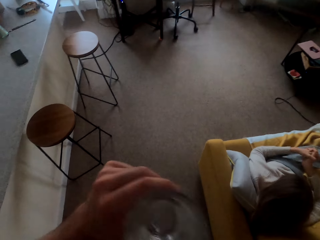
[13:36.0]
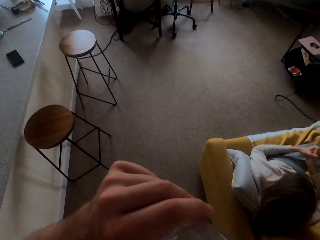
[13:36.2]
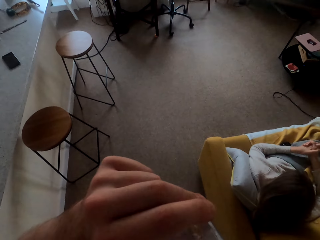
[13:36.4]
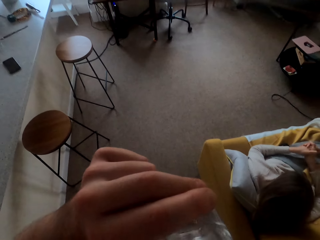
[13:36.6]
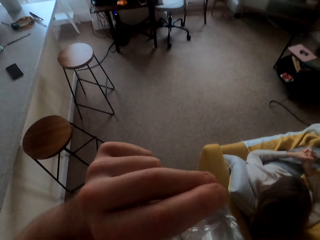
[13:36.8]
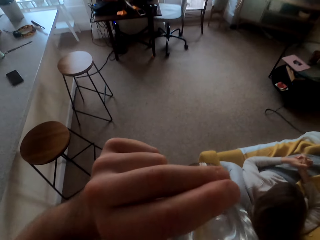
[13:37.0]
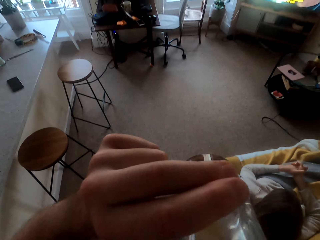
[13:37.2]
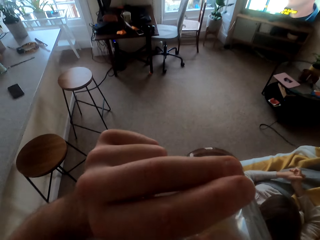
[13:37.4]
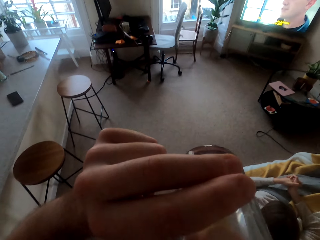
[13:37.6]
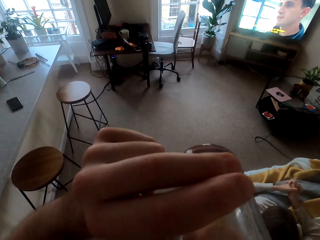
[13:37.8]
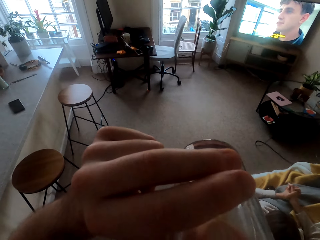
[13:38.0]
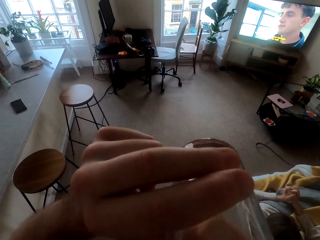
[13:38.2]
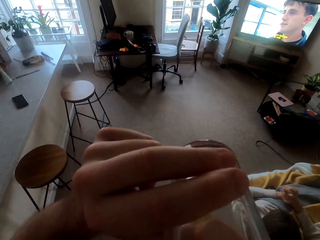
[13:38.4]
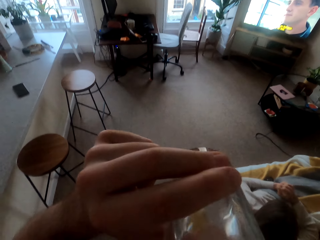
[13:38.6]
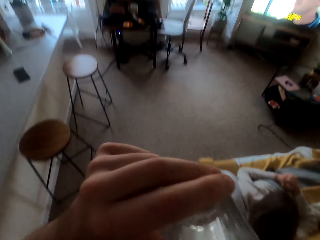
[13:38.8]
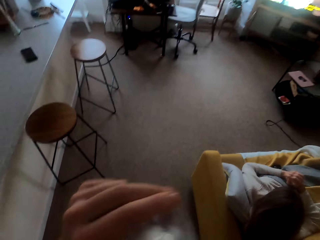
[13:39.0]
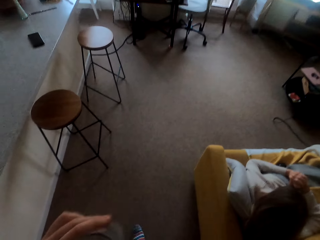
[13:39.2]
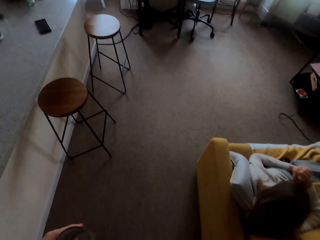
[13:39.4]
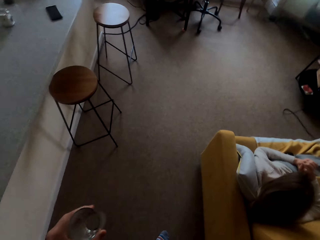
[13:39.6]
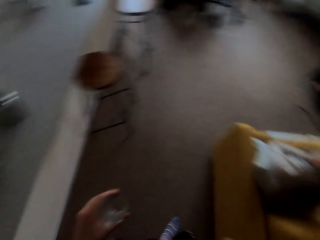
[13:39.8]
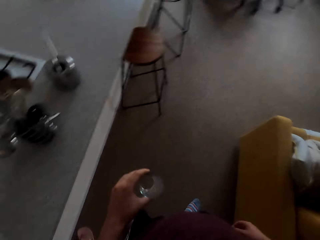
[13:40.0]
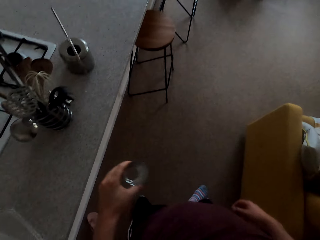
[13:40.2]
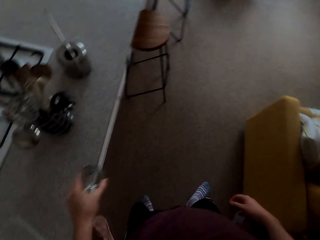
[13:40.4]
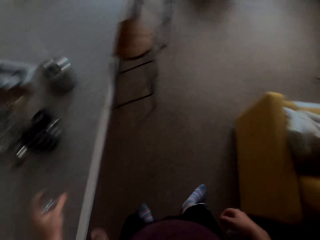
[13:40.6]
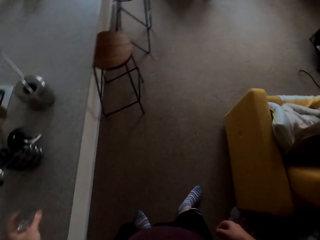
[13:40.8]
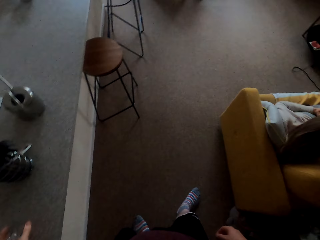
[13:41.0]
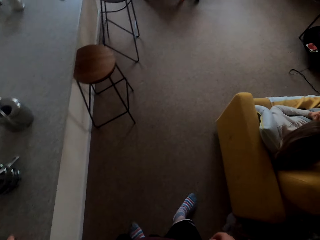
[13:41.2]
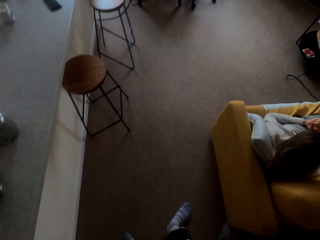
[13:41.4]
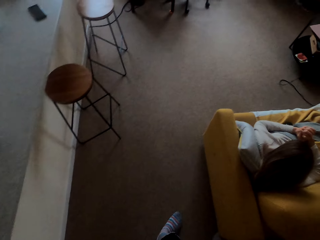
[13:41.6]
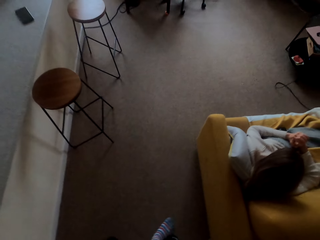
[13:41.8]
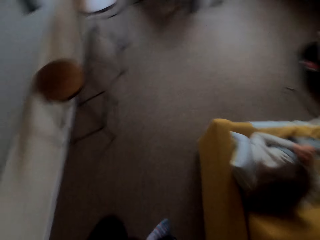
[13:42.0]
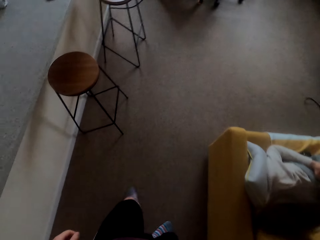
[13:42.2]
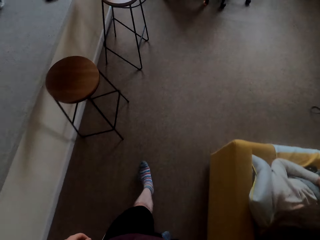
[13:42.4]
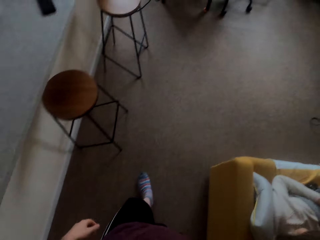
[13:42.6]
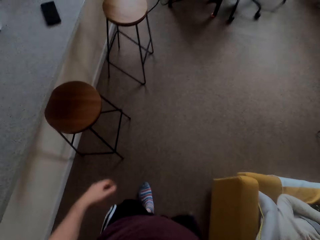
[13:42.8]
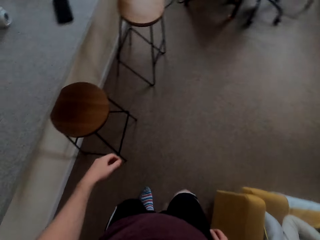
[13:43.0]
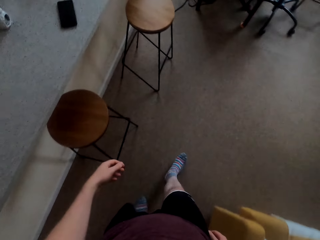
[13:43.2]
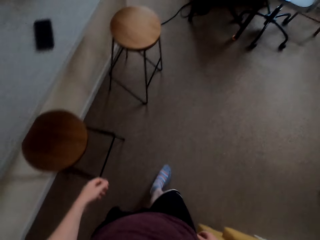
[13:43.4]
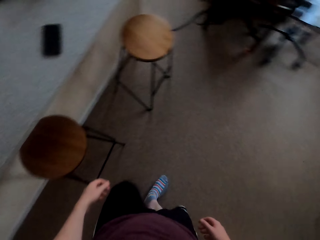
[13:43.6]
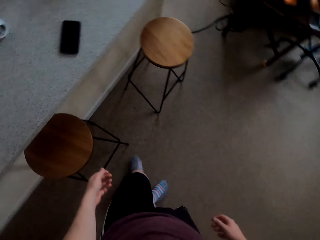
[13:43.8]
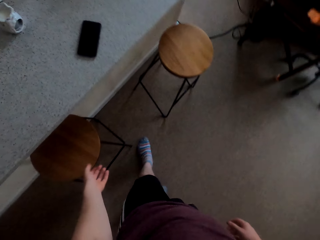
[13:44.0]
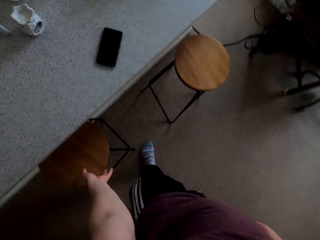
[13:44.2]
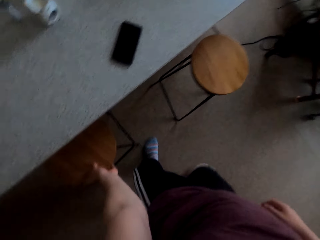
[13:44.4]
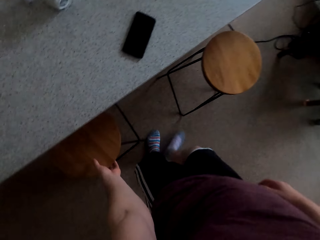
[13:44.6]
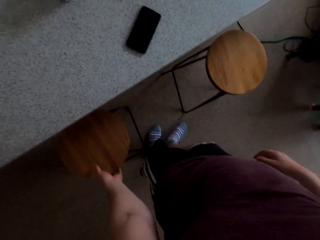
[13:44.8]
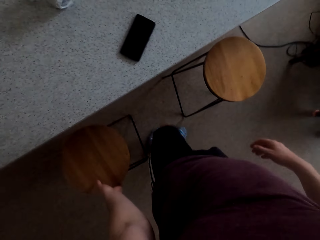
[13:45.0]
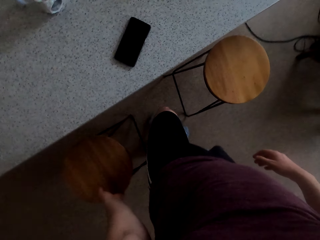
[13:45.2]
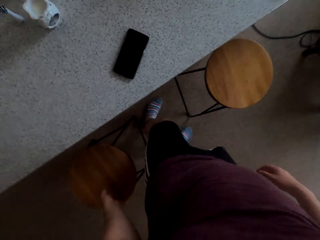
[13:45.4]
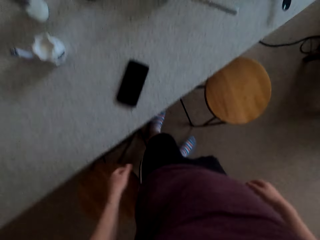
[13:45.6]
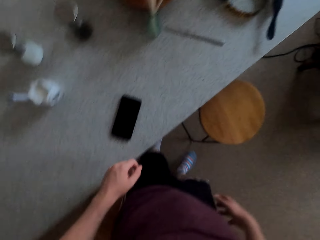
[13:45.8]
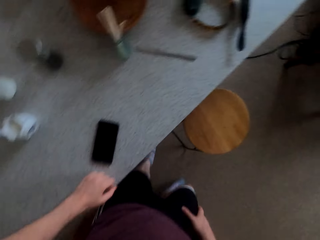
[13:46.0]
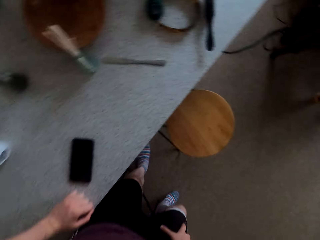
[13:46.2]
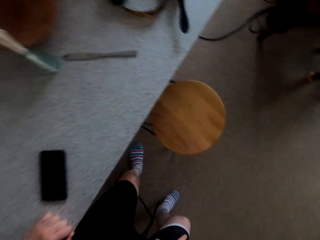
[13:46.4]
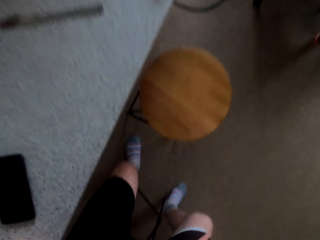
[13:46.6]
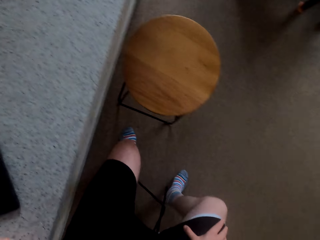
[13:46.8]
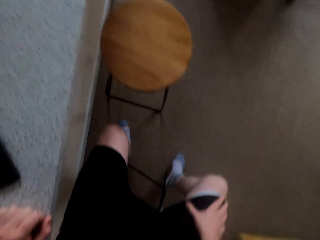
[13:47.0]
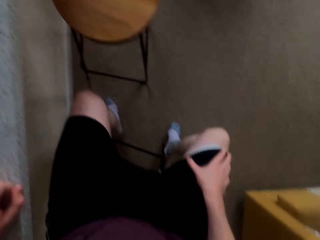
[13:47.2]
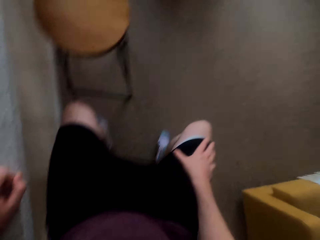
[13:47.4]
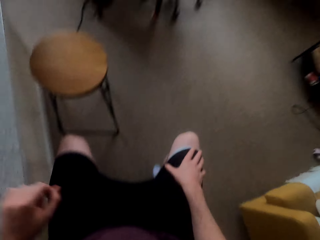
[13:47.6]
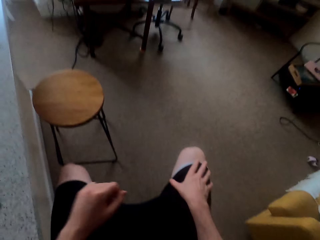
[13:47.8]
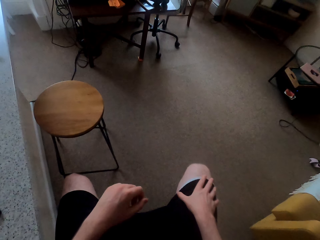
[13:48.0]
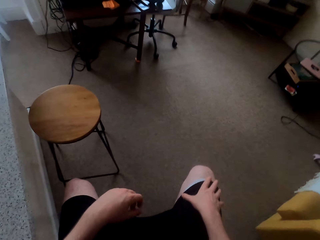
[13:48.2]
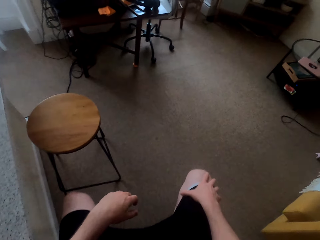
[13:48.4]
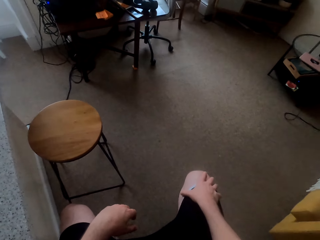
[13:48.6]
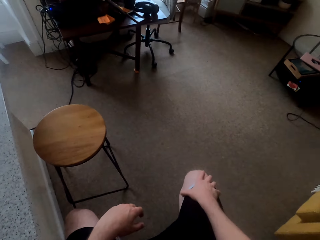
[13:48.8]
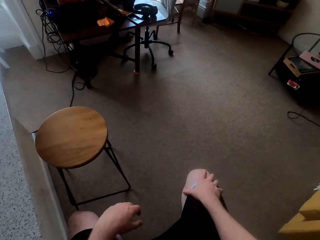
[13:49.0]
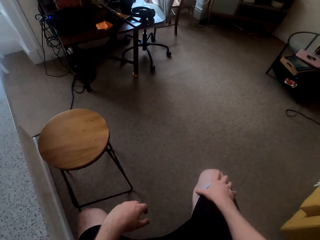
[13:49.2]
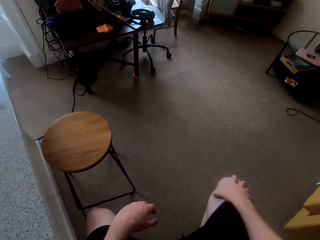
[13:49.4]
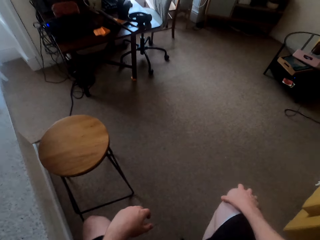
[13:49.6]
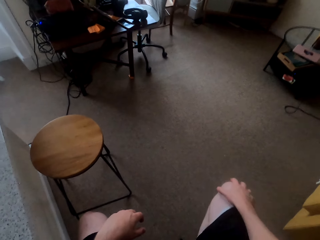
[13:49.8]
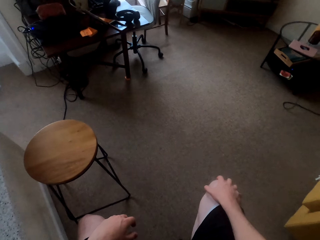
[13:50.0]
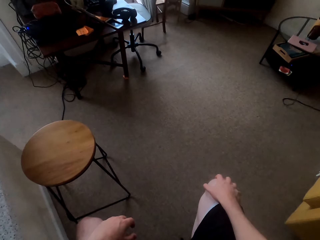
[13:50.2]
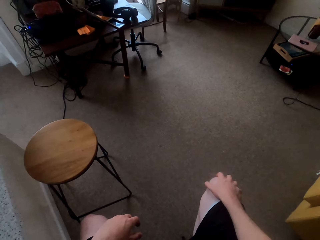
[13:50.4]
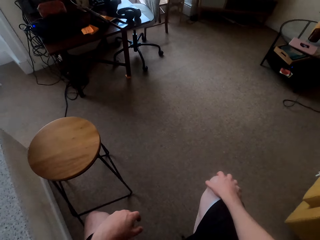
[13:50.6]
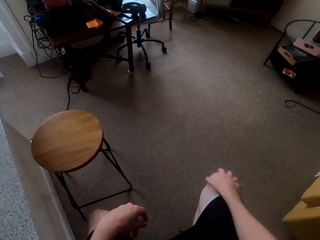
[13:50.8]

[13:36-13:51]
The camera wearer drinks water from the glass. He walks in the house. He pulls the stool with his left hand and sits on the stool.

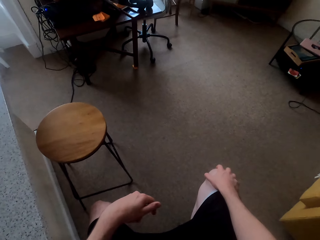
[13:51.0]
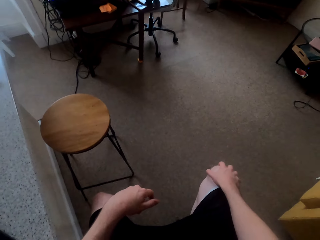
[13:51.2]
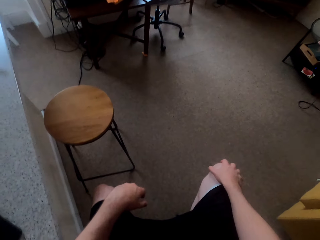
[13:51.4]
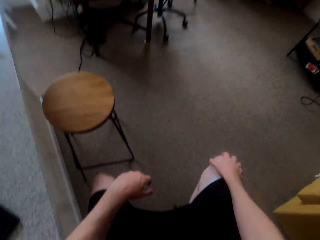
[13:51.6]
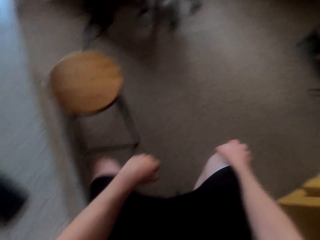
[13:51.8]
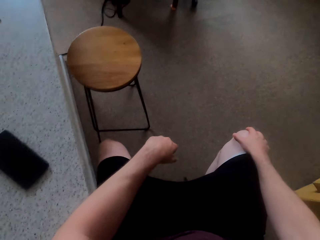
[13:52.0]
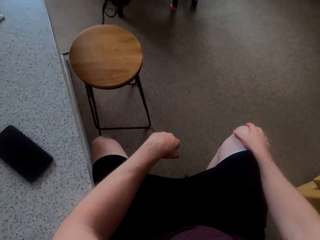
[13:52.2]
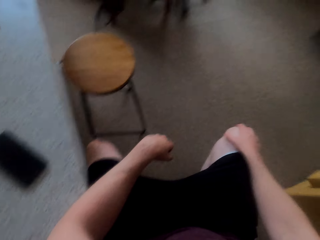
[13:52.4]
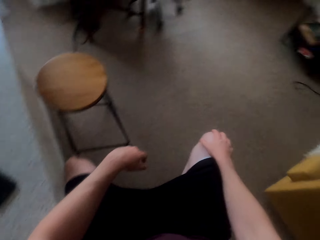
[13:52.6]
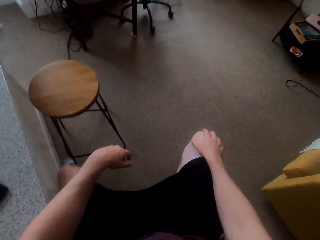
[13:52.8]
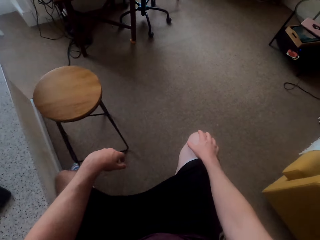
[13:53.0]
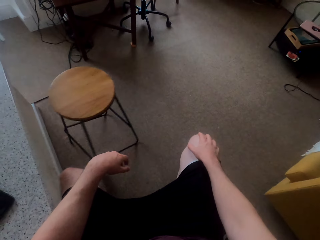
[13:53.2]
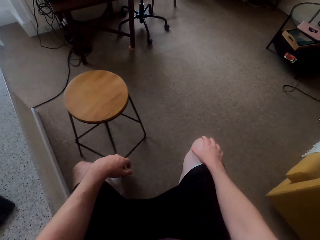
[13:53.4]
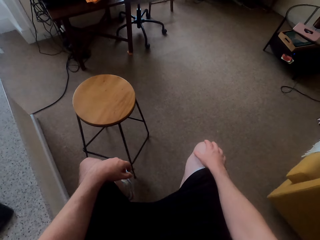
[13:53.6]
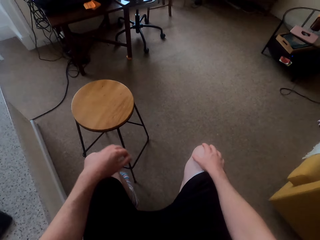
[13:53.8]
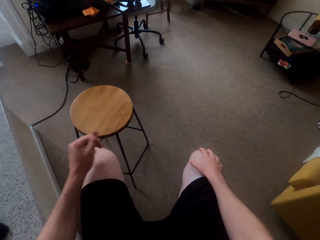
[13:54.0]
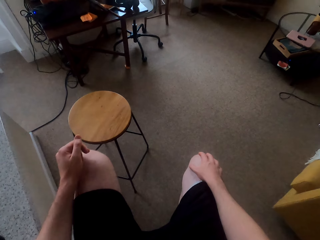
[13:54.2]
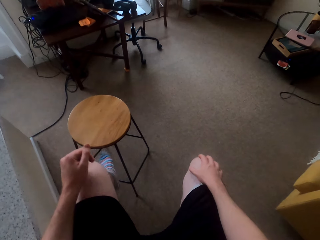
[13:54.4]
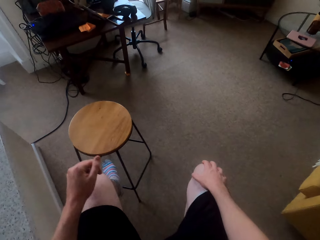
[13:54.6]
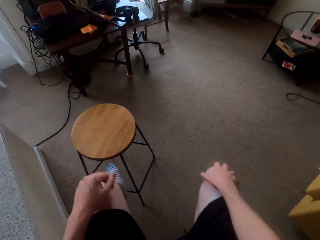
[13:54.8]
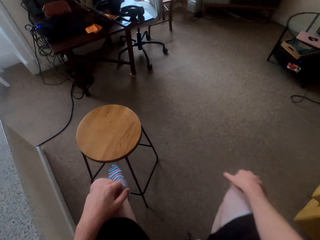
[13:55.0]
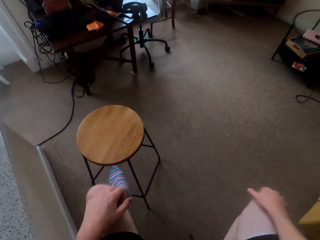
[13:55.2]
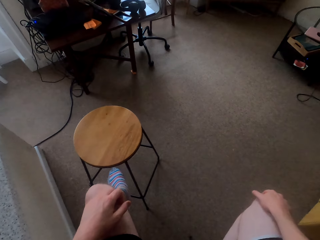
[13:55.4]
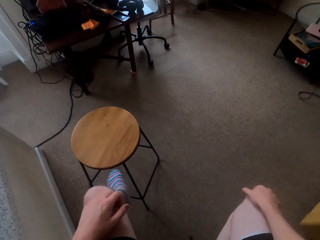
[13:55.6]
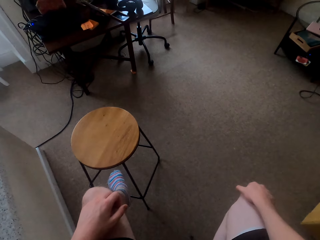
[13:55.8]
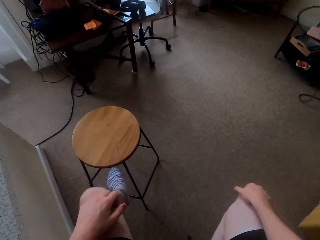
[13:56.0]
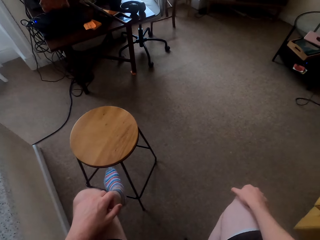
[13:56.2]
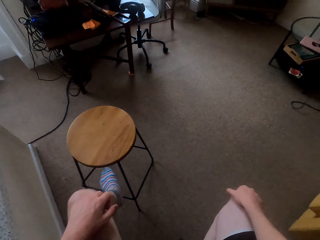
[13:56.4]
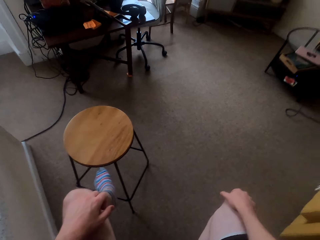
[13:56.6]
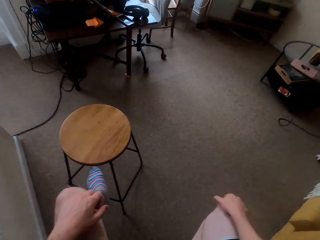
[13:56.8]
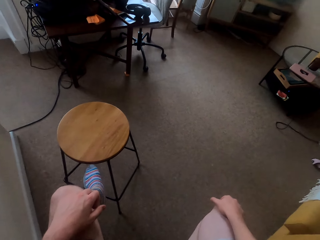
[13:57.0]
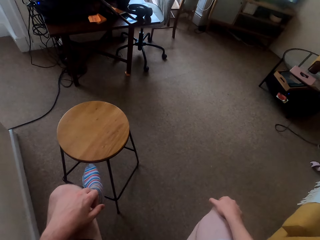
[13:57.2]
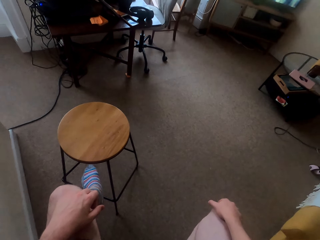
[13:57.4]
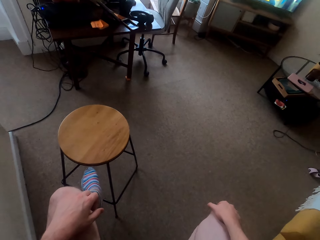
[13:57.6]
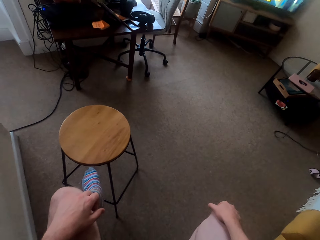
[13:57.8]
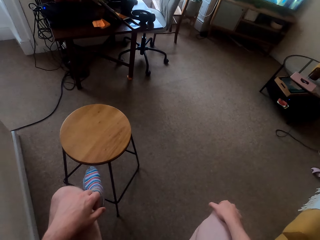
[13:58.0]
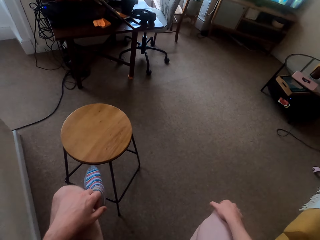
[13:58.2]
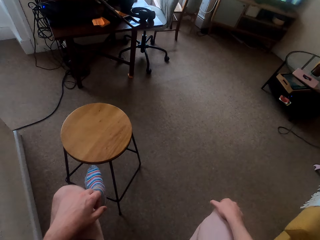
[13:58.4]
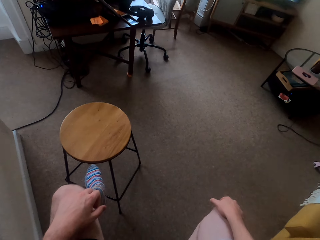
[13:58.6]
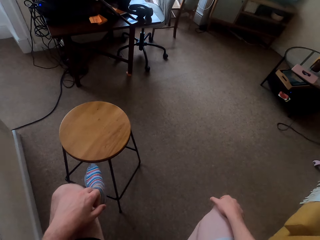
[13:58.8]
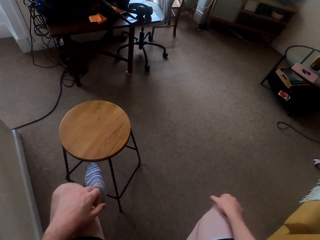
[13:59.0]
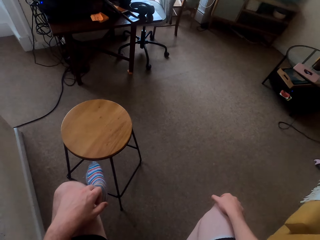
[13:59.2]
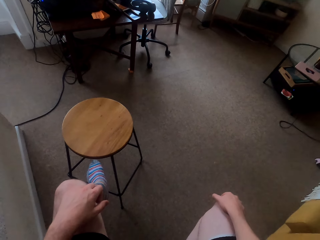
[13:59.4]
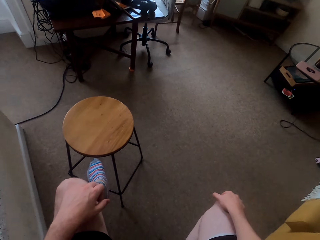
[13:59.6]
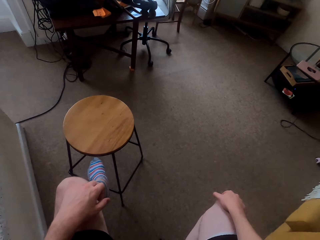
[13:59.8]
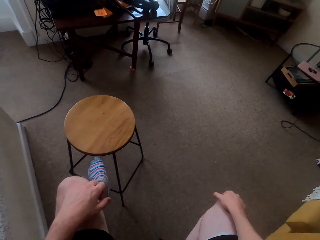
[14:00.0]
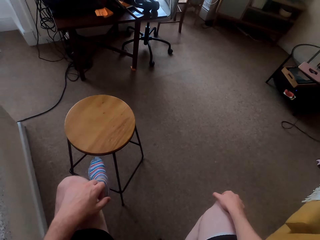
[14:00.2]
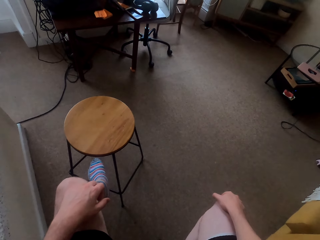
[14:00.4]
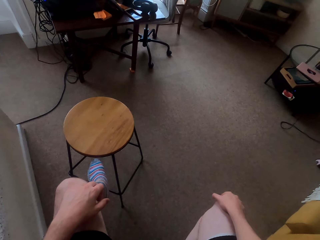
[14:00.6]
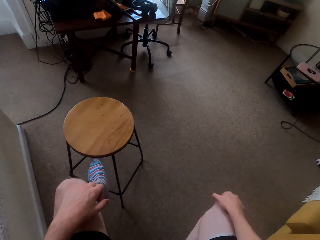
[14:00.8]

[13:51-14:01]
The camera wearer pushes the stool with his left leg. He places his leg on the stool.
